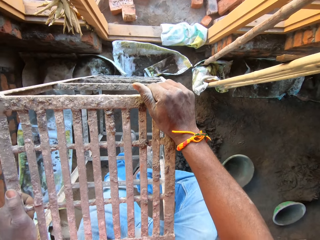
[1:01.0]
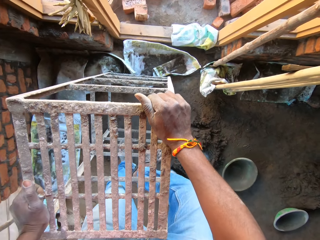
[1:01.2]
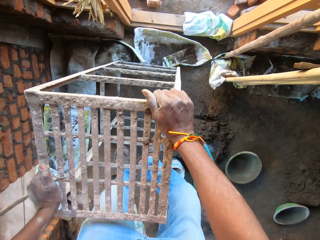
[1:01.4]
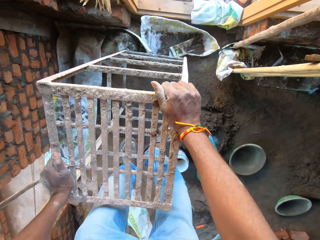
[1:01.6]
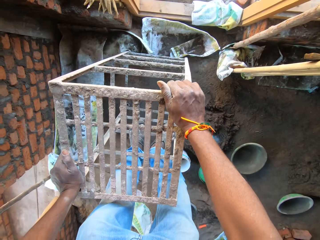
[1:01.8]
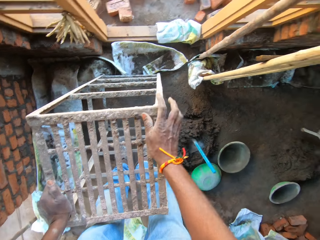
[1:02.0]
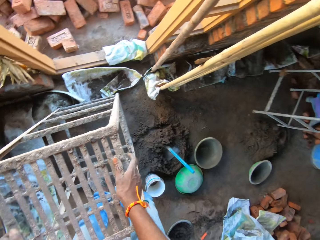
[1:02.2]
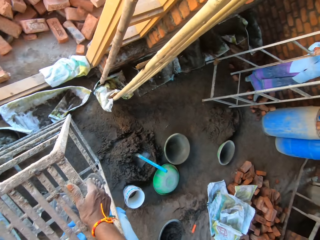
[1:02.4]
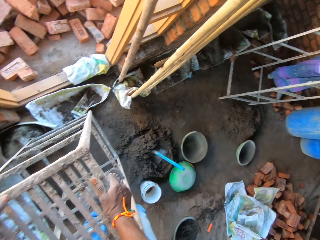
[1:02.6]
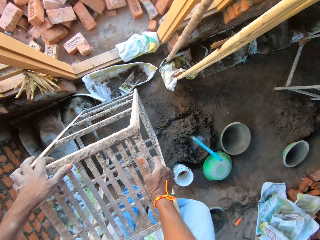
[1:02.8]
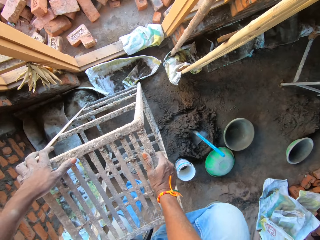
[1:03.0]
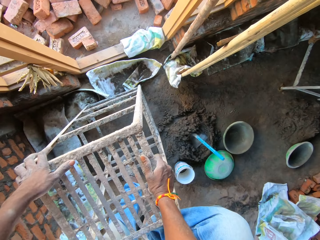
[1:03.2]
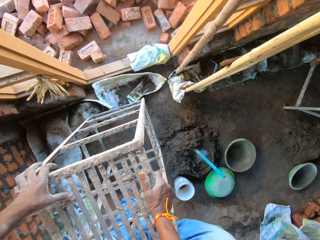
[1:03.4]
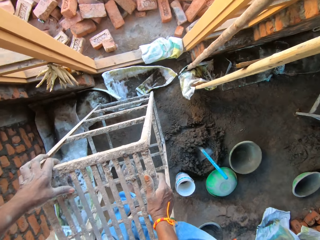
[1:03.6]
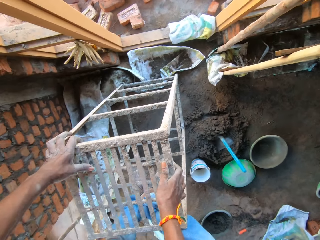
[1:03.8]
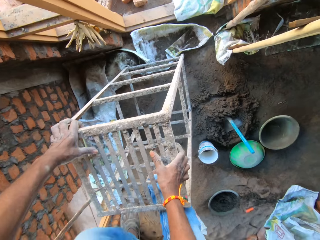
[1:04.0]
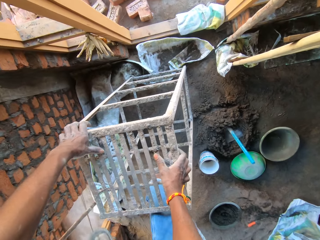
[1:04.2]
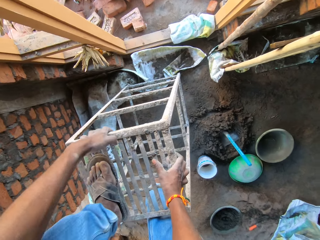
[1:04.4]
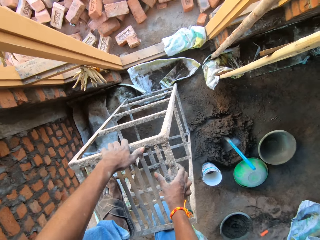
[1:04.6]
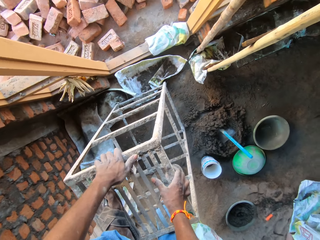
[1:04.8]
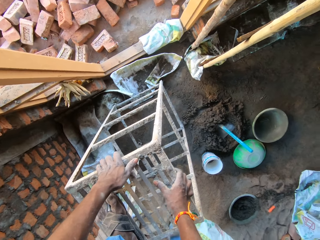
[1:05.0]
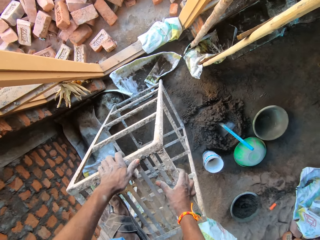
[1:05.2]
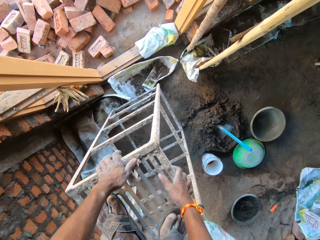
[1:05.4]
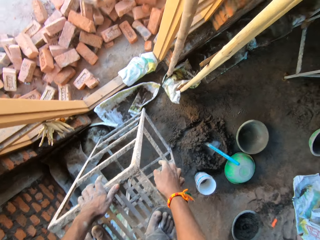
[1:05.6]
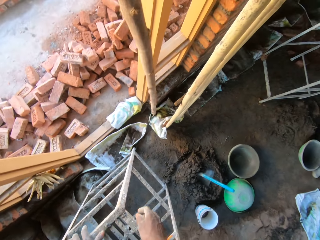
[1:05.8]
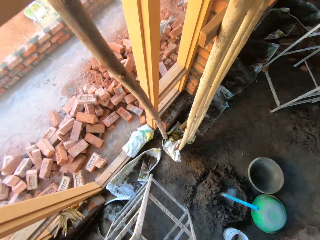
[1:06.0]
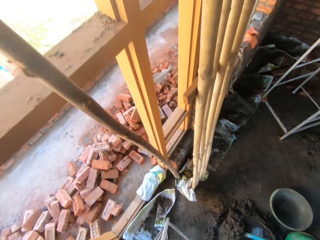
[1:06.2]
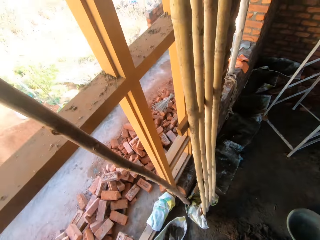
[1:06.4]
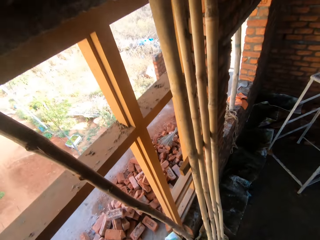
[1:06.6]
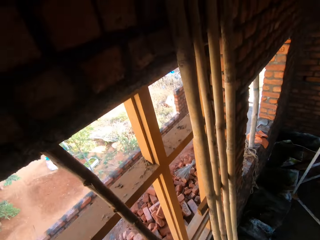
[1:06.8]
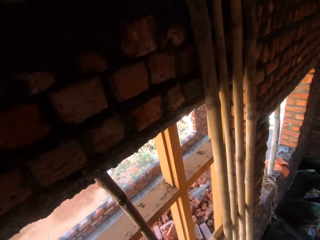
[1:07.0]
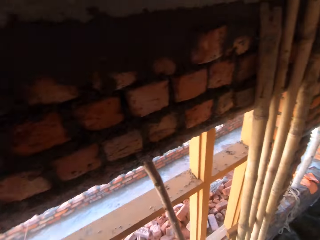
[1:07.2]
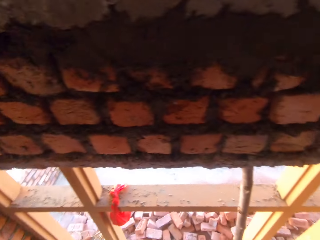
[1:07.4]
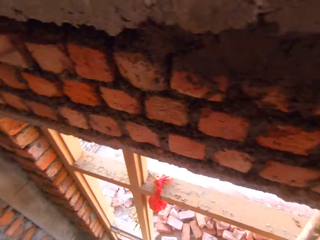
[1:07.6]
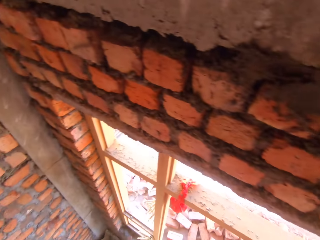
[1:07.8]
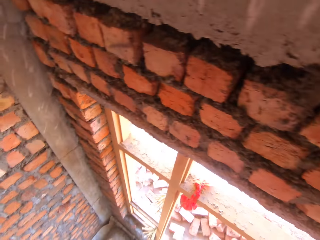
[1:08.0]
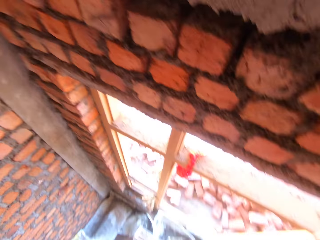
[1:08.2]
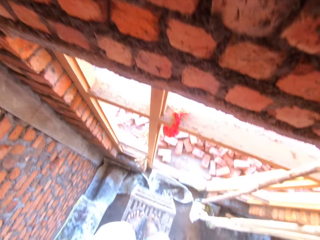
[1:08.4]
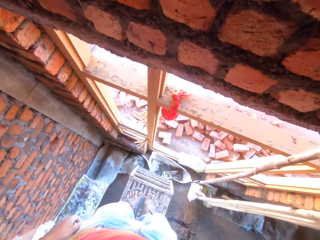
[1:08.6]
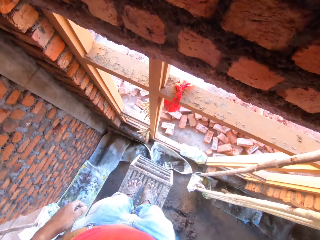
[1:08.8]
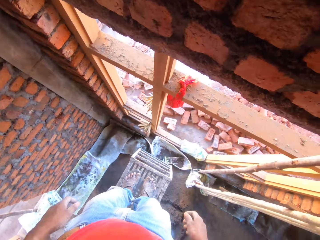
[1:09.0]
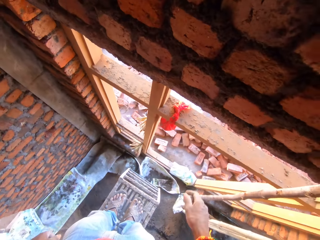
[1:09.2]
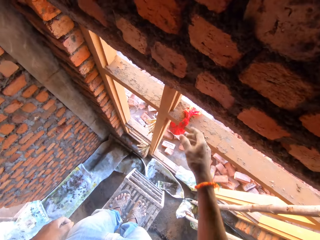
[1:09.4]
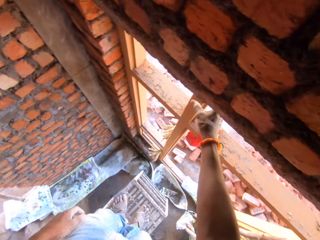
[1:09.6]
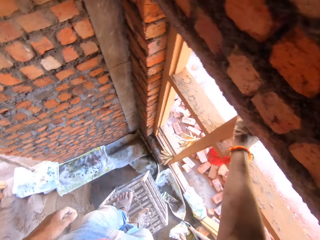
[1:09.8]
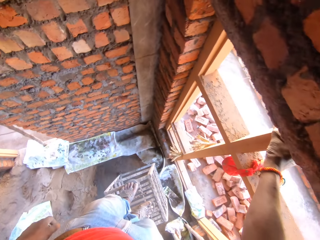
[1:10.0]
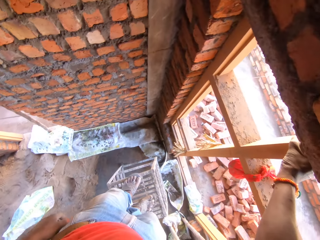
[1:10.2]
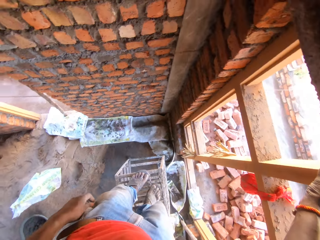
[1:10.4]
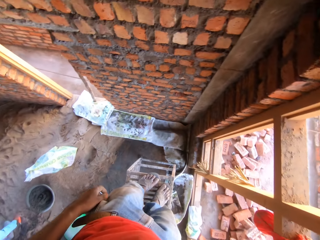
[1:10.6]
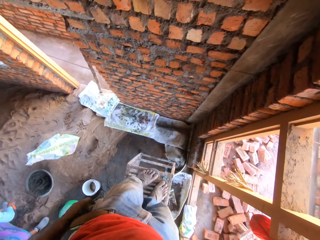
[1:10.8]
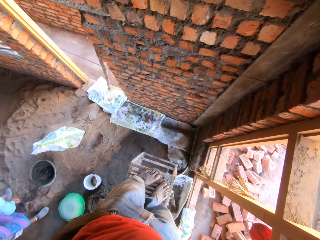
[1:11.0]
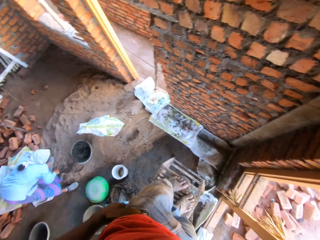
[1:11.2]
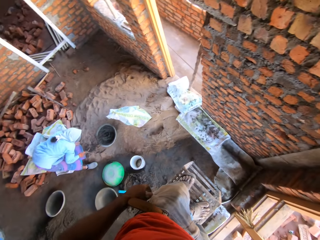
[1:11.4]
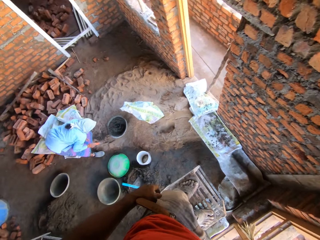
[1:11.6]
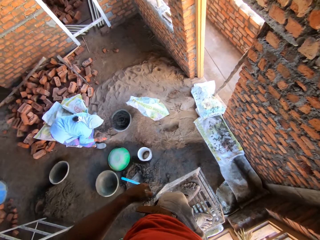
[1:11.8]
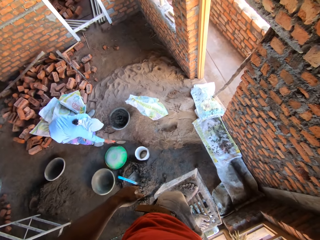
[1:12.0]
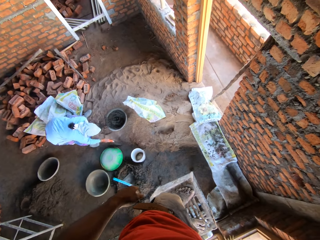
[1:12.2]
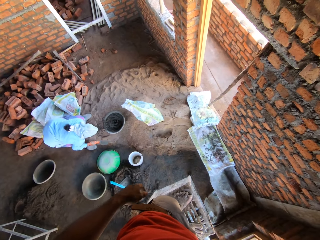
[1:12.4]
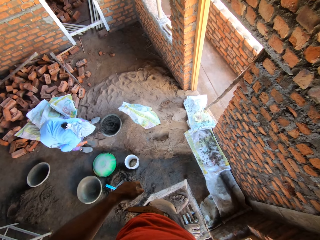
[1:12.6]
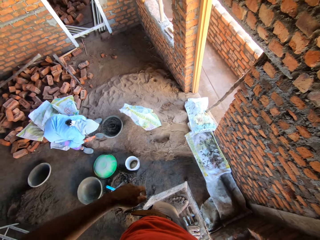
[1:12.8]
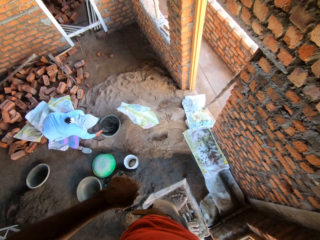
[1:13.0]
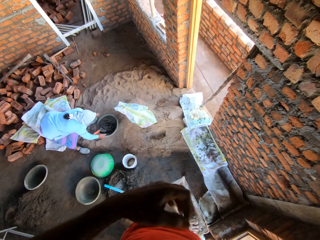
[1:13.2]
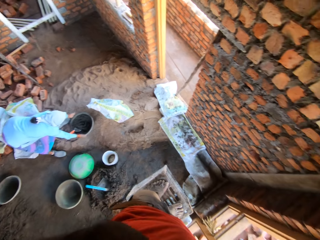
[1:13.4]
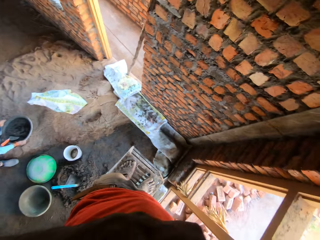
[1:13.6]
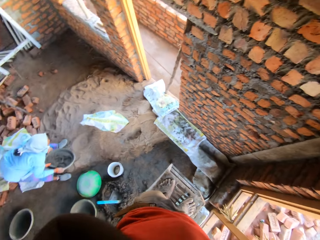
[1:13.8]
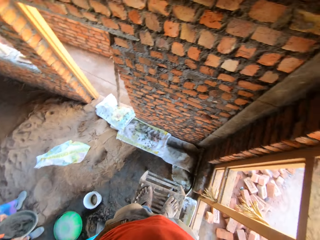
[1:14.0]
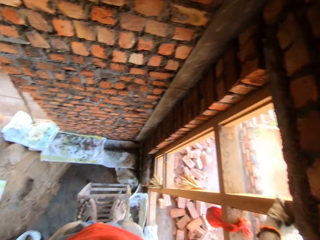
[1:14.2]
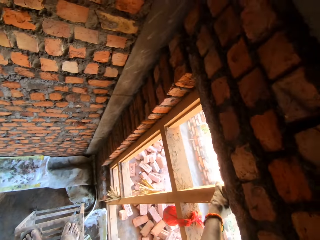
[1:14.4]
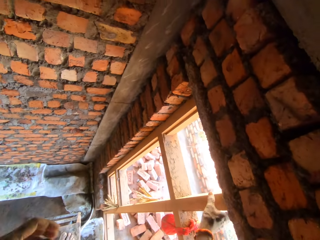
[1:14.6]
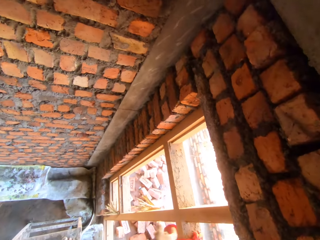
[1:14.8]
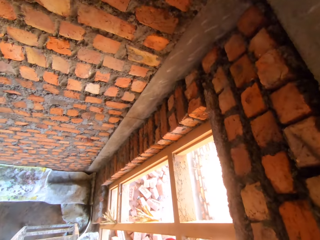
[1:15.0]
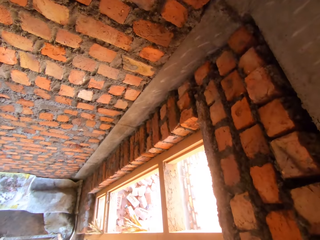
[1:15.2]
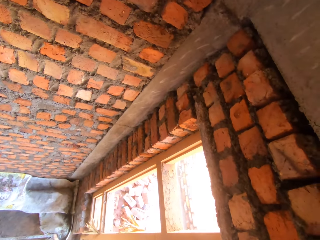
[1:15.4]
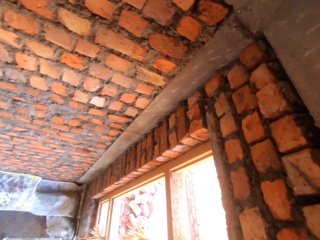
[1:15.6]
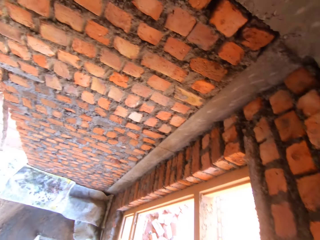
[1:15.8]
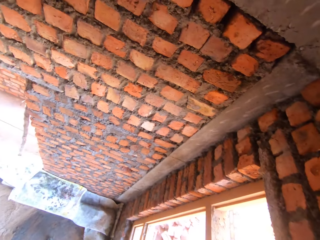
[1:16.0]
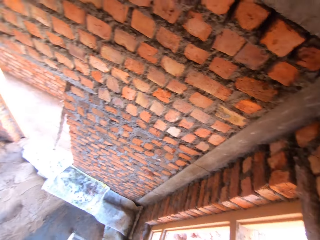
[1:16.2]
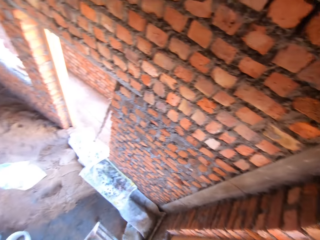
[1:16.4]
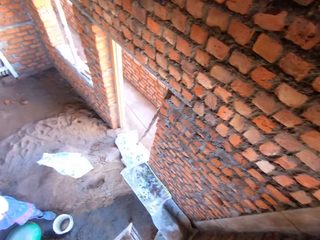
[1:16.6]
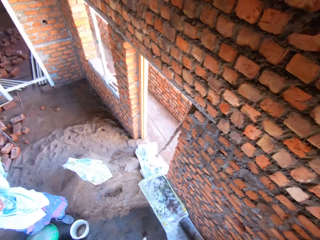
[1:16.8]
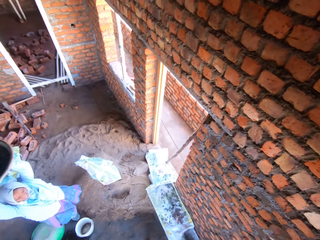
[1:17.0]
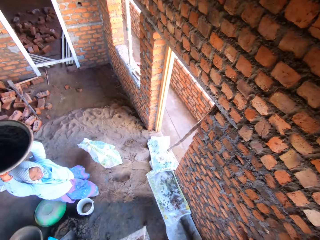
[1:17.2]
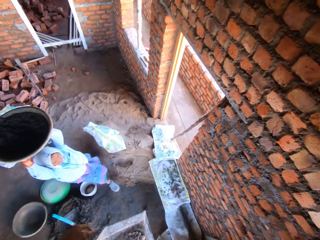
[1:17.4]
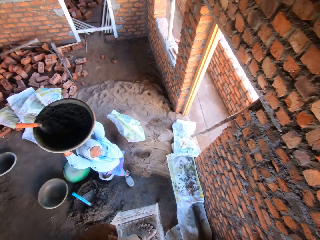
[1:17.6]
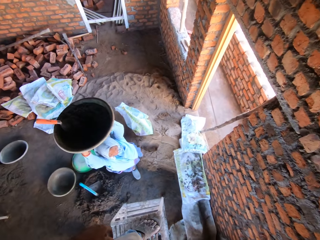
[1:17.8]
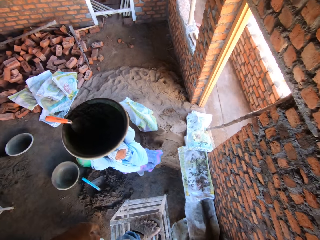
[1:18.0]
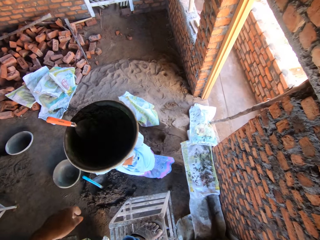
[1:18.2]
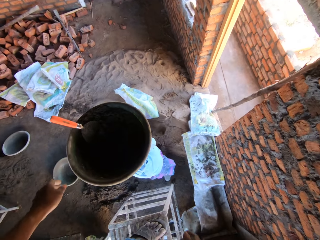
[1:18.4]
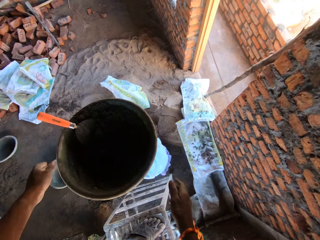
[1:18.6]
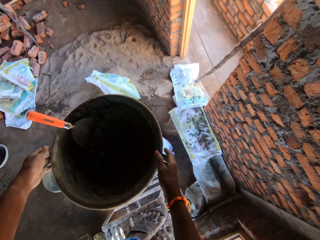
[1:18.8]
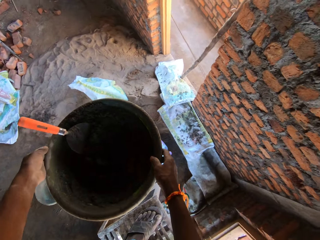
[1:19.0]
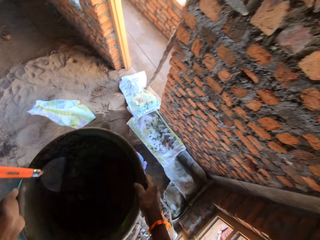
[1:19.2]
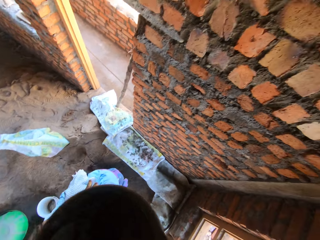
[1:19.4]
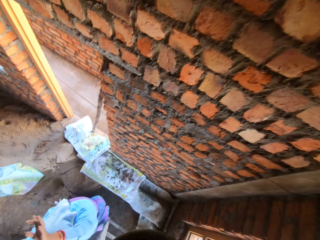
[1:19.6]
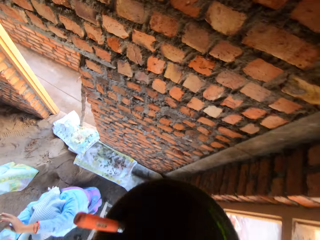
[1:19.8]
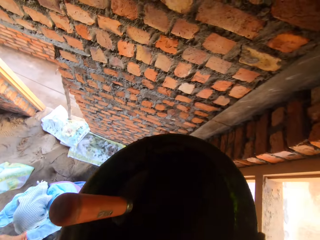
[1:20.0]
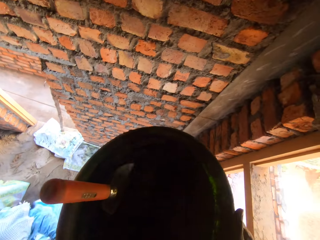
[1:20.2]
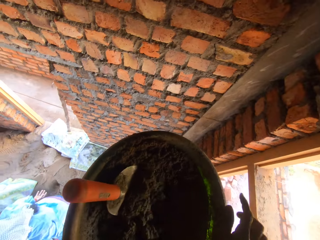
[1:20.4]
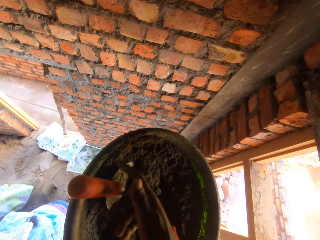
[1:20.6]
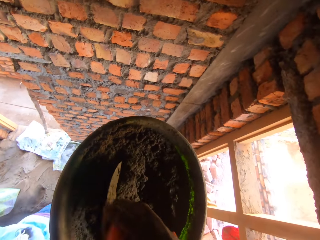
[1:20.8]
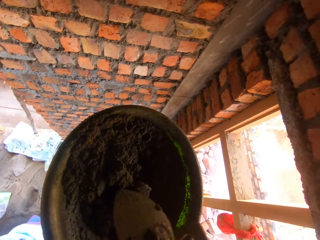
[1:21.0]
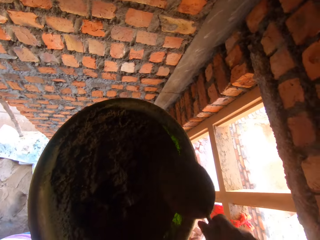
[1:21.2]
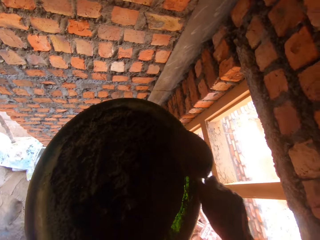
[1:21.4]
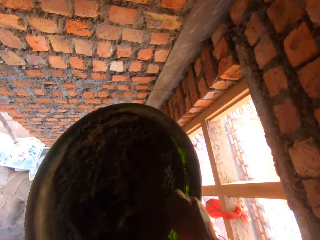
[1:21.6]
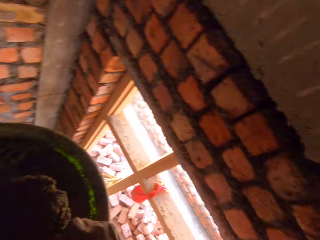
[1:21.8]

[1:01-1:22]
The camera wearer holds a window frame with his right hand. He turns around. The woman holds a trowel in her right hand. The woman prepares concrete in a basin. The woman hits the trowel on the floor with her right hand. The woman puts the trowel into mortar in a head pan with her right hand. The woman picks up the head pan from the floor with both hands. The woman passes the head pan to the camera wearer with both hands. The camera wearer grabs the trowel in the head pan with his right hand. He mixes the mortar in the head pan with the trowel in his right hand.
